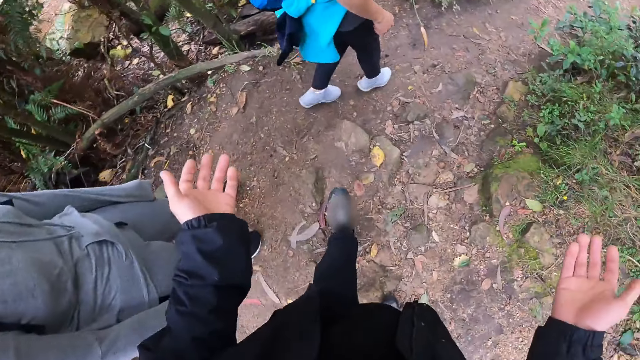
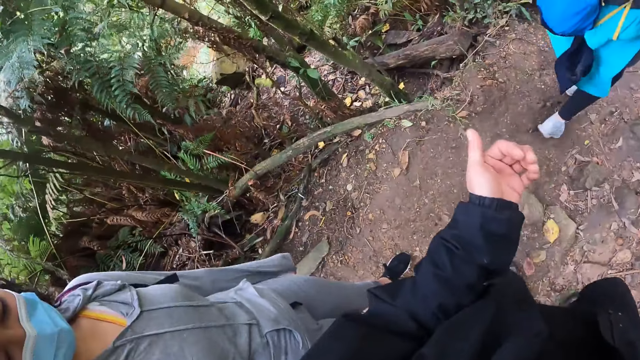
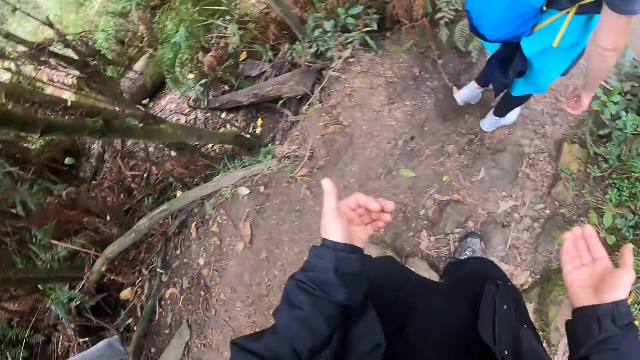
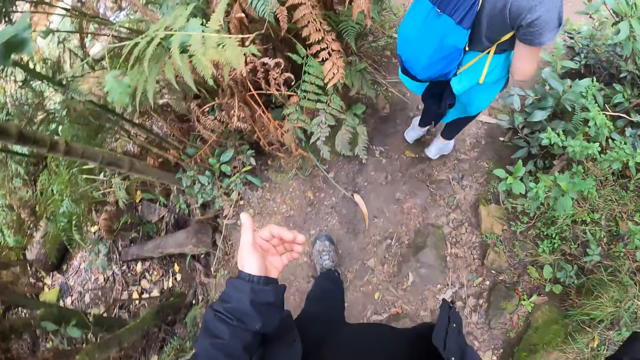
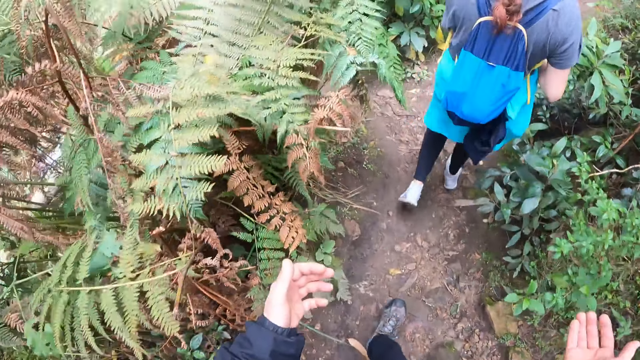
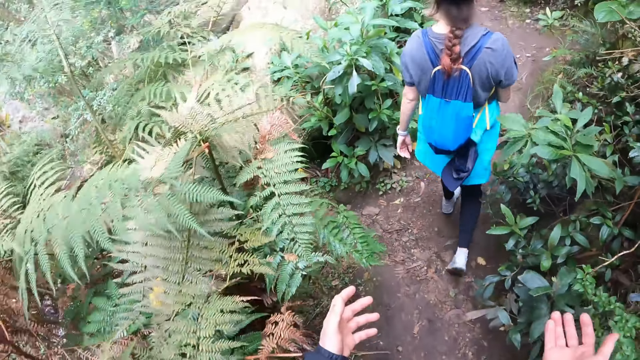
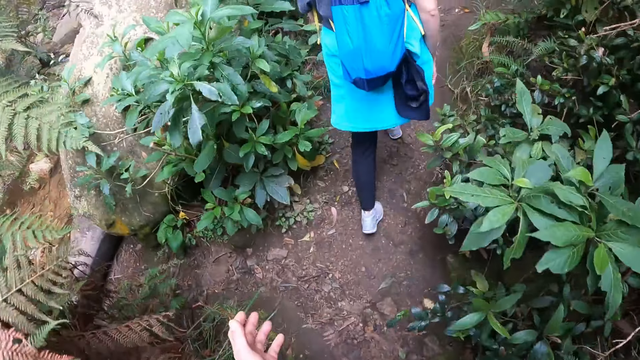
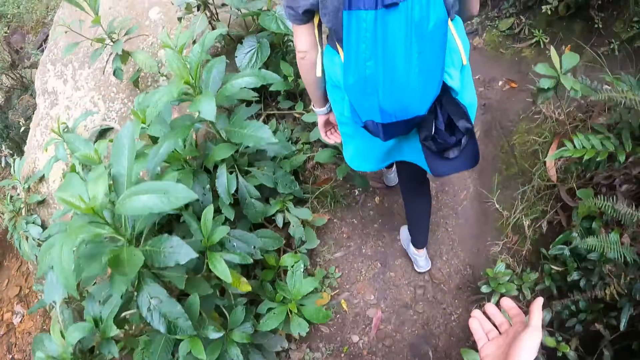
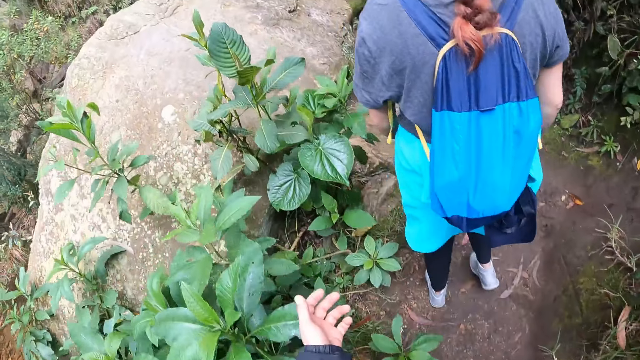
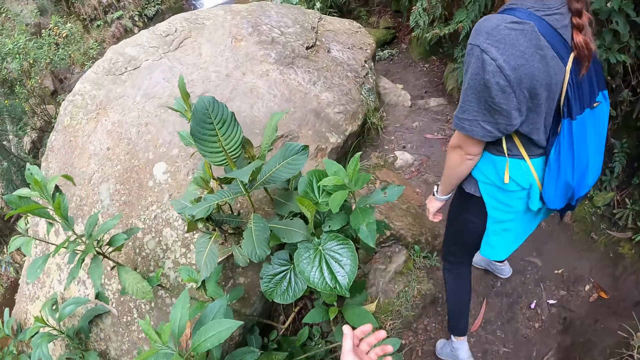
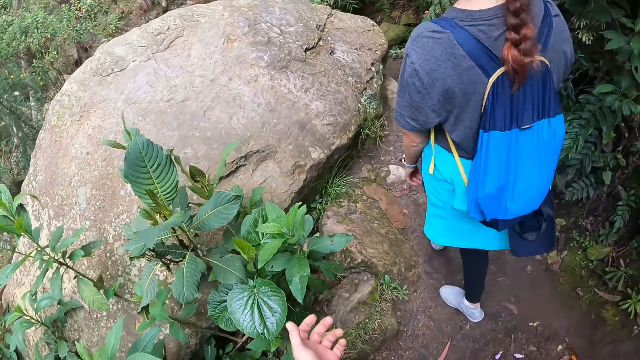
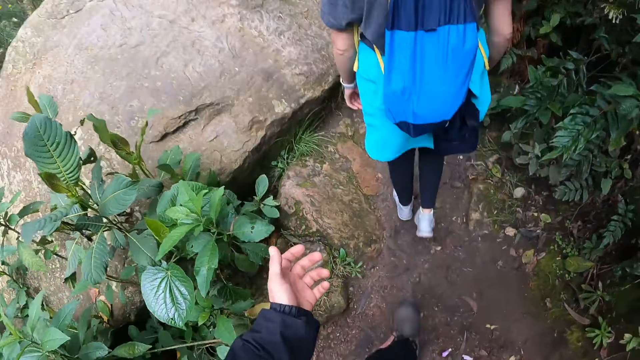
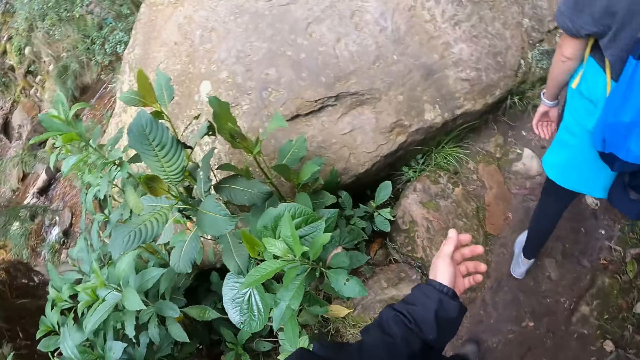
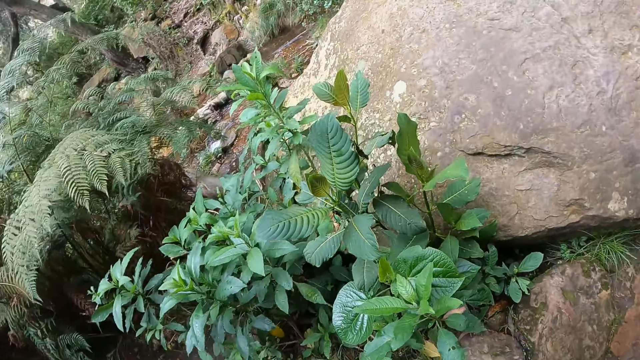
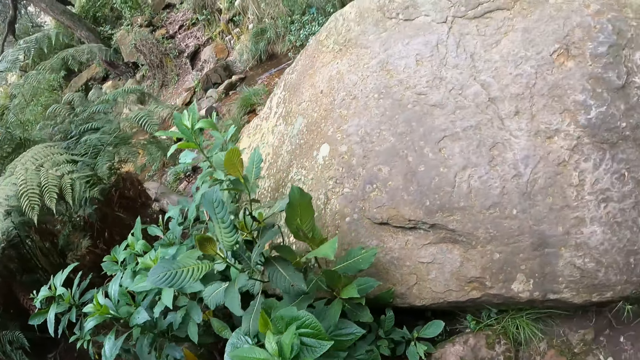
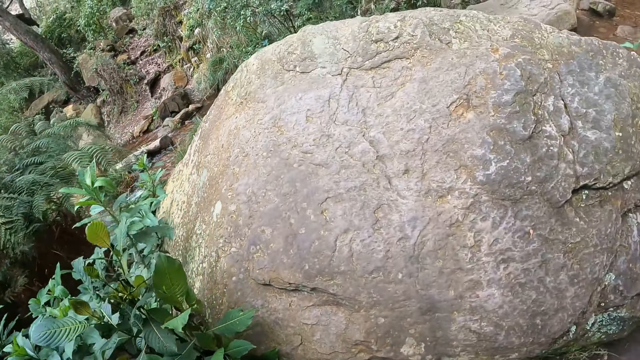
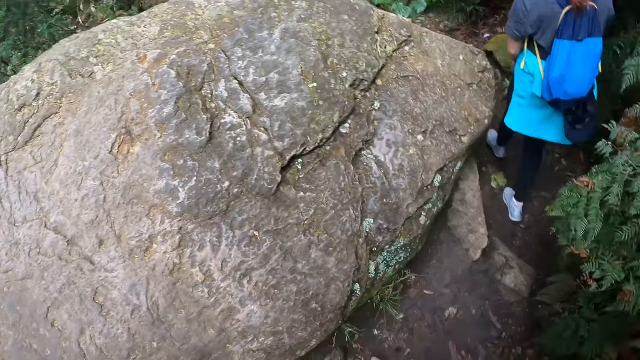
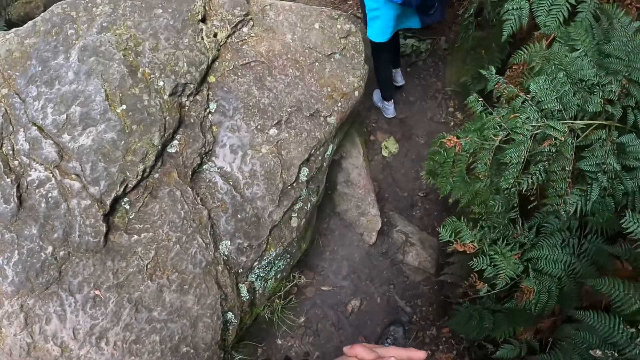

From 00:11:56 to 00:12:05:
A lady walks on the forest path. The lady looks at the back.

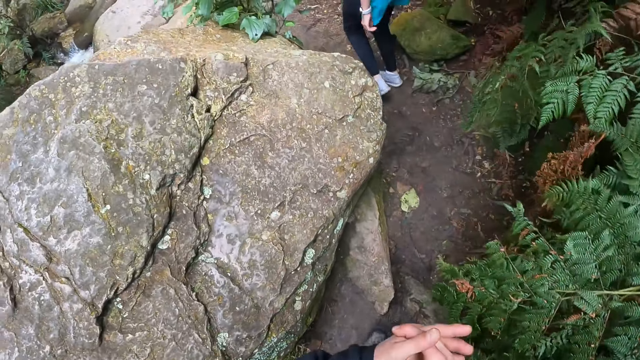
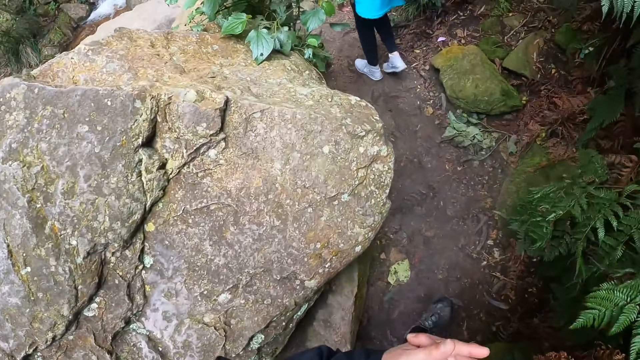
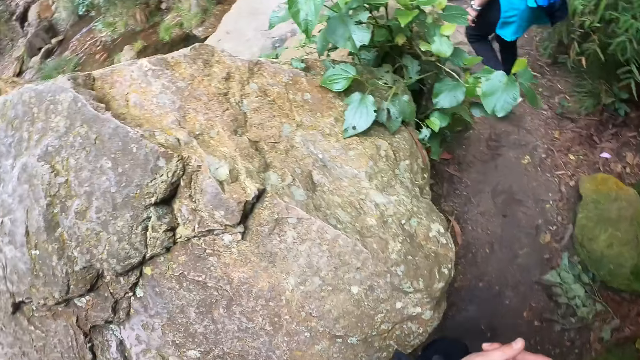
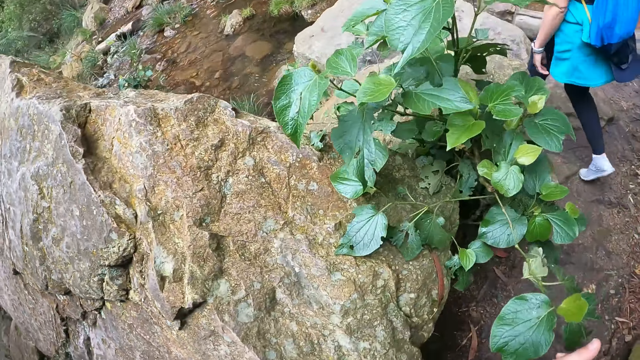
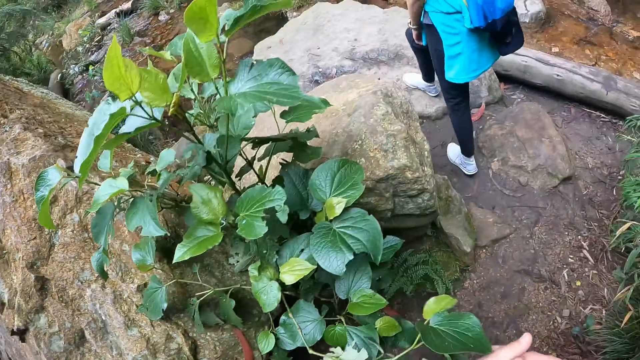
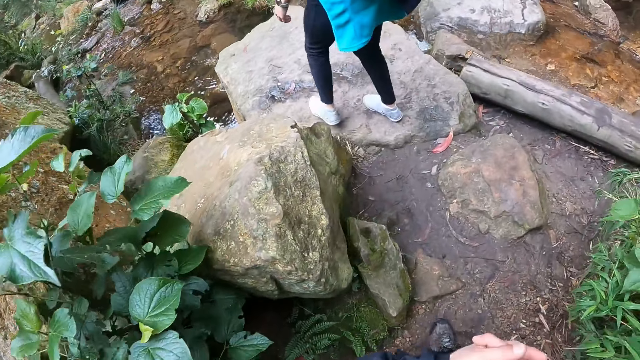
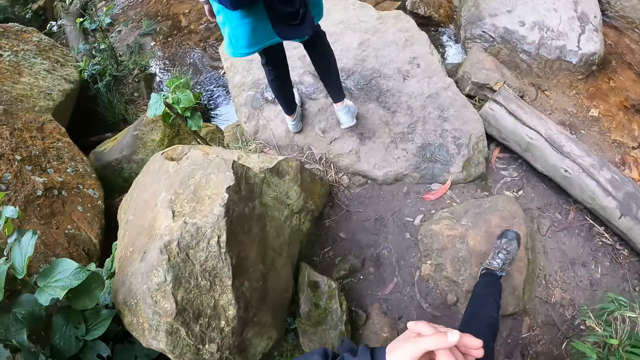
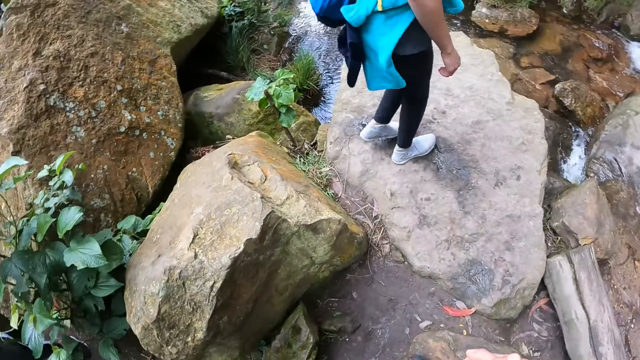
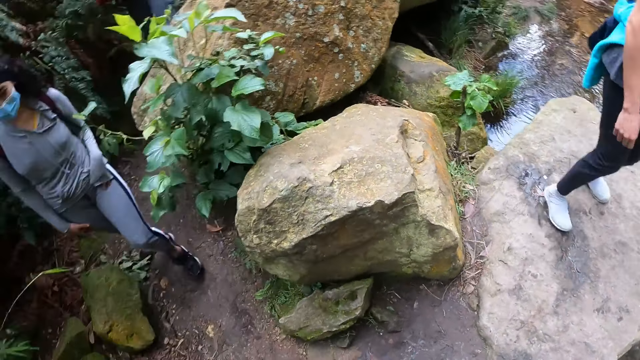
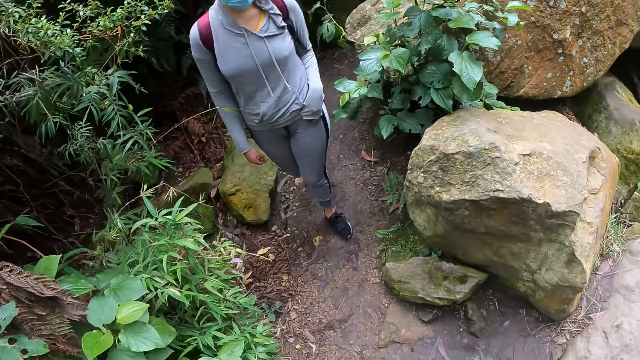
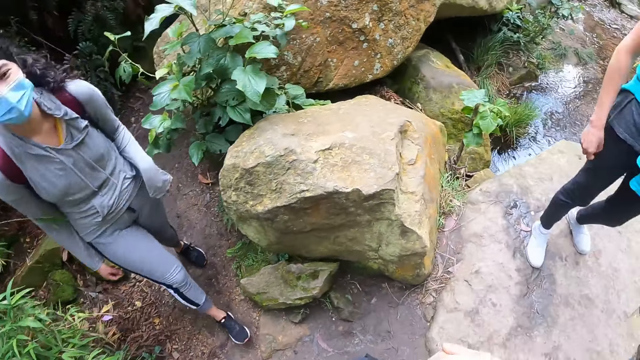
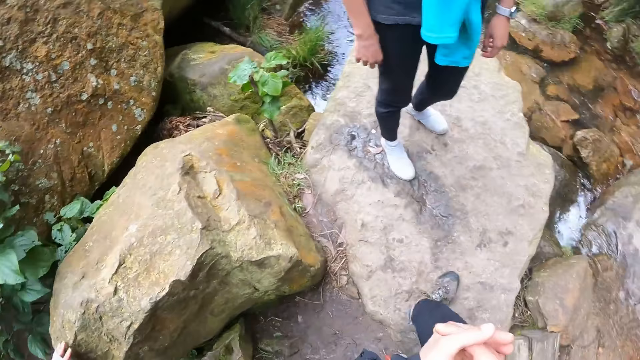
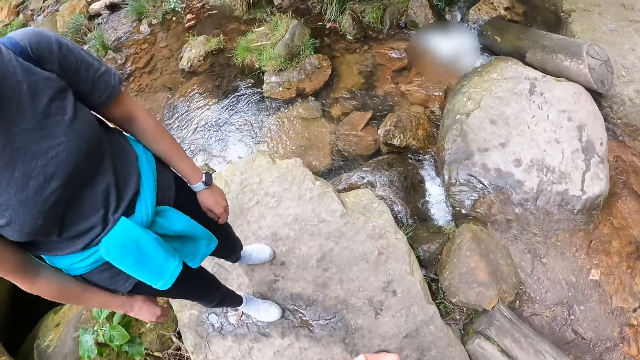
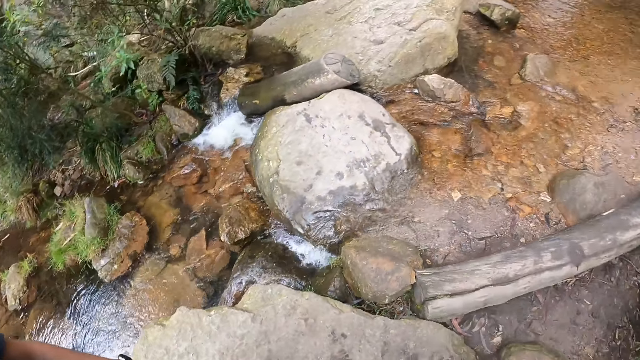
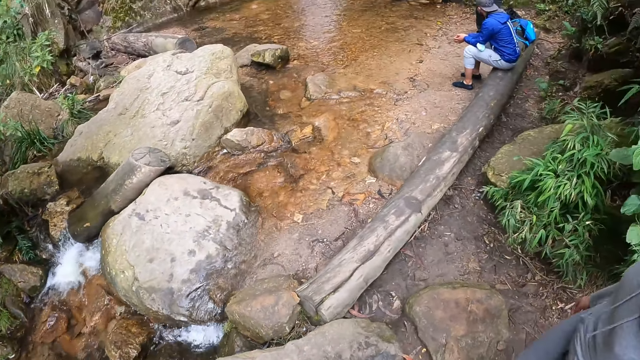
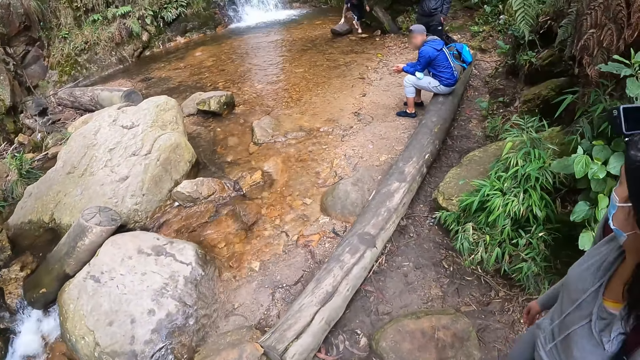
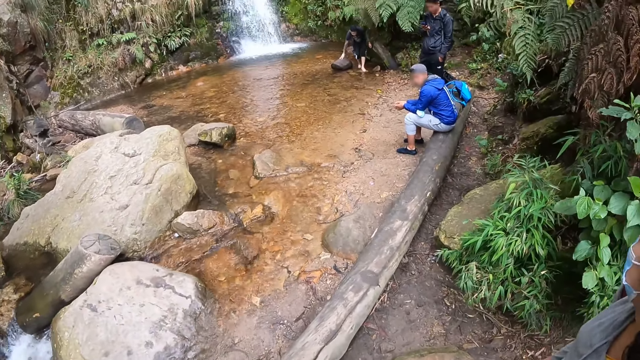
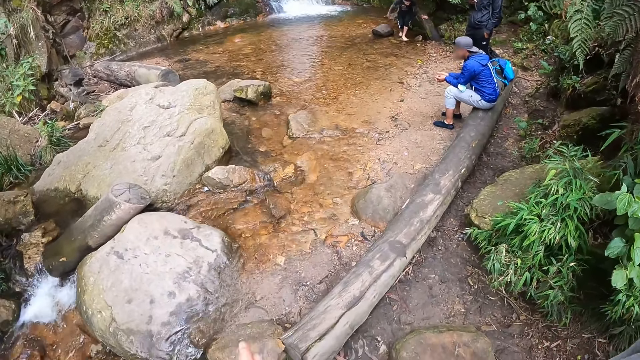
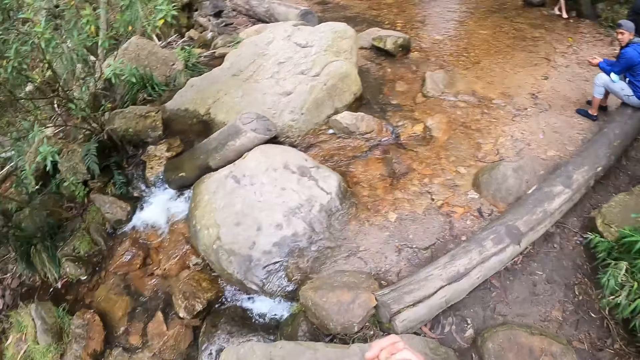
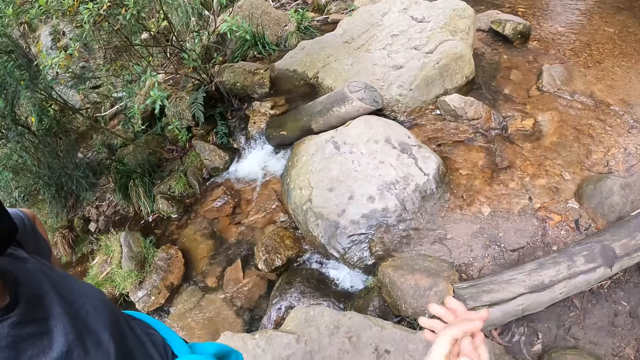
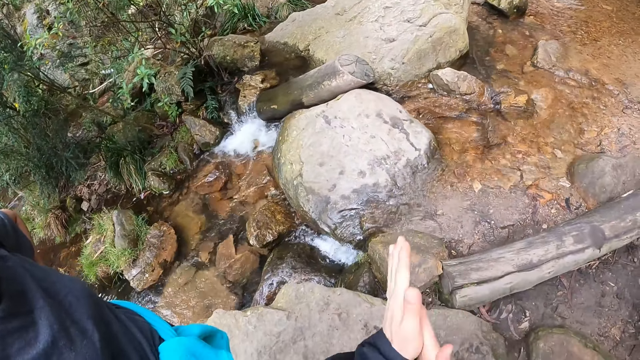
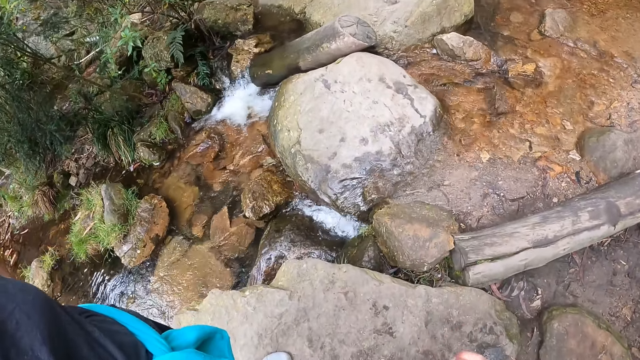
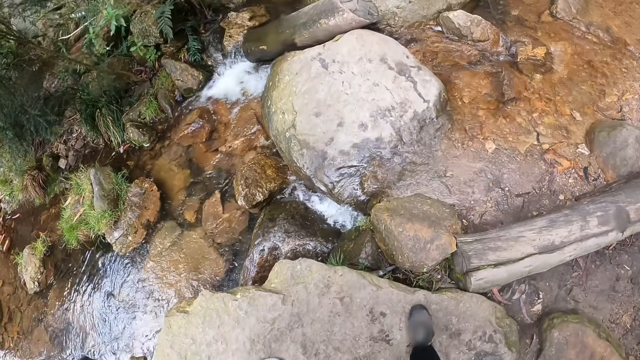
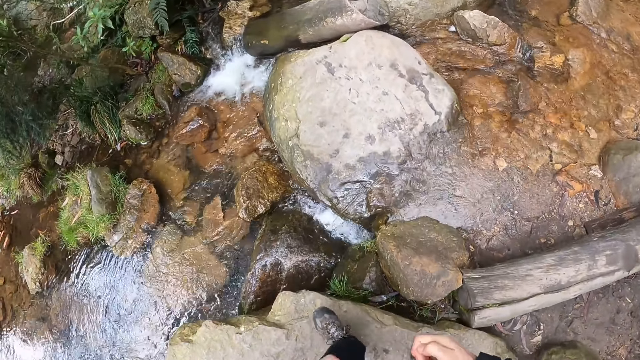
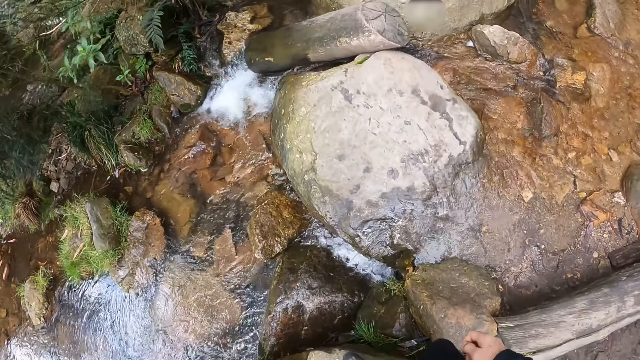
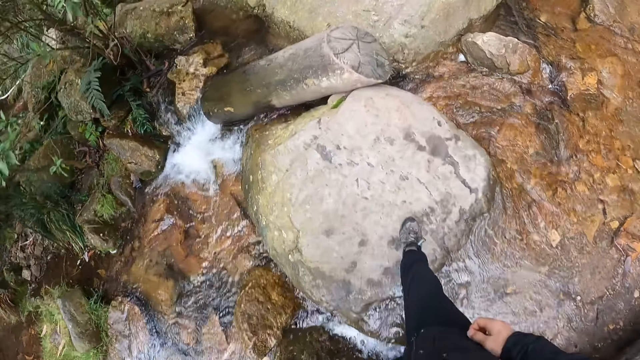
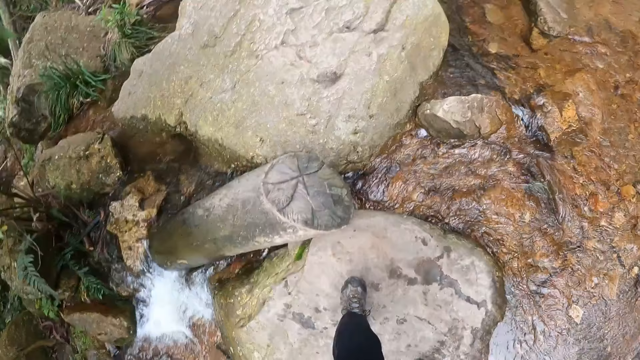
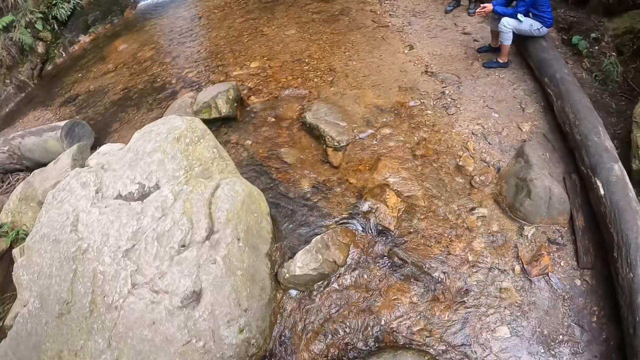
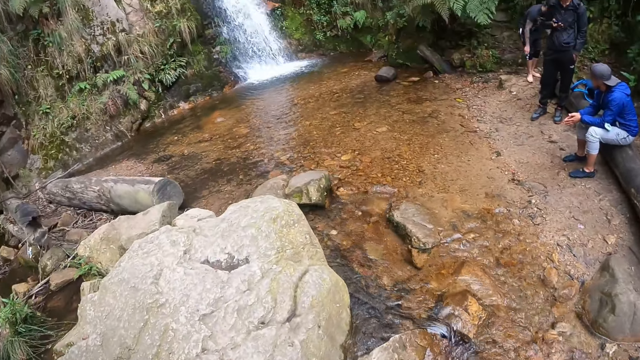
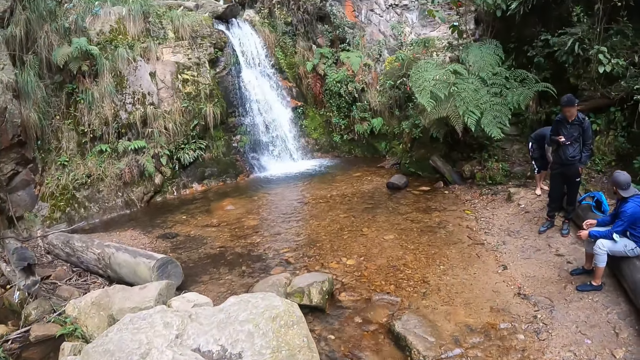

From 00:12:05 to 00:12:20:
The woman climbs a boulder. The woman stands on a stone. The camera wearer looks at the back. They climb a boulder. They rub off the hands. They walk on the stones.
